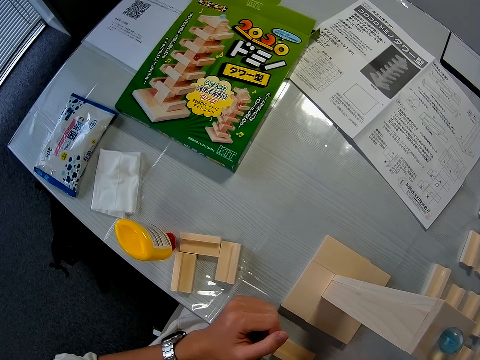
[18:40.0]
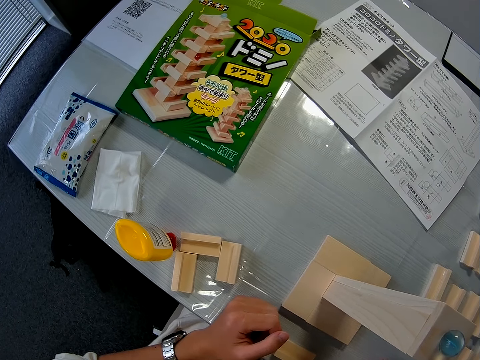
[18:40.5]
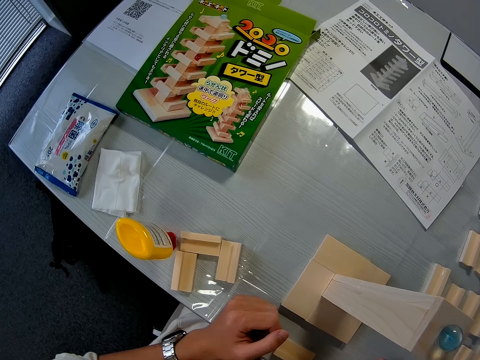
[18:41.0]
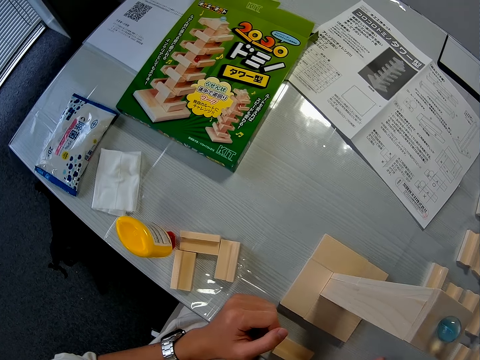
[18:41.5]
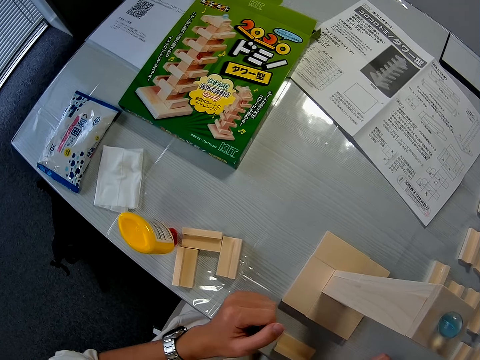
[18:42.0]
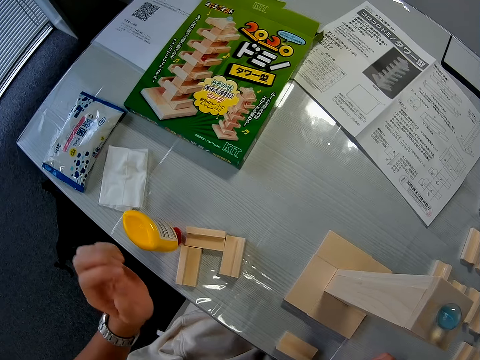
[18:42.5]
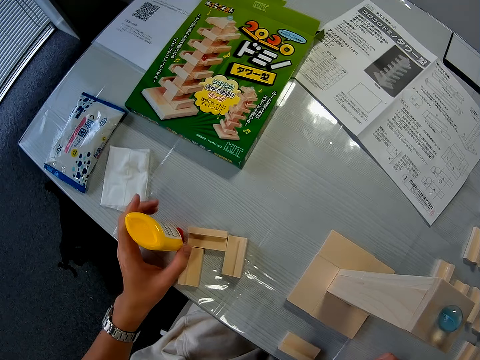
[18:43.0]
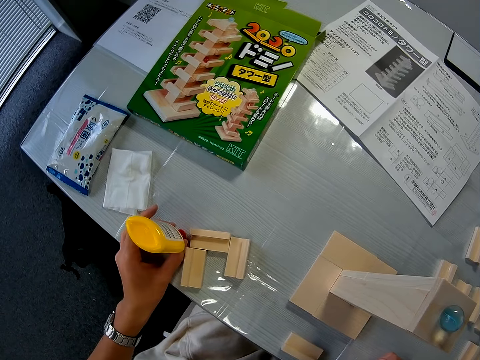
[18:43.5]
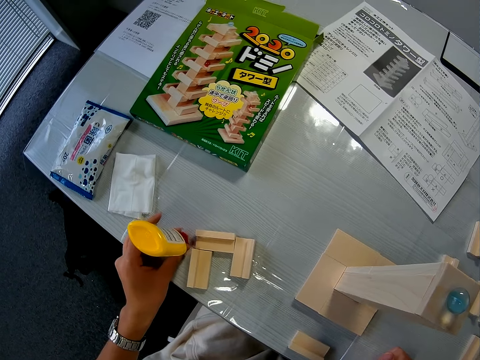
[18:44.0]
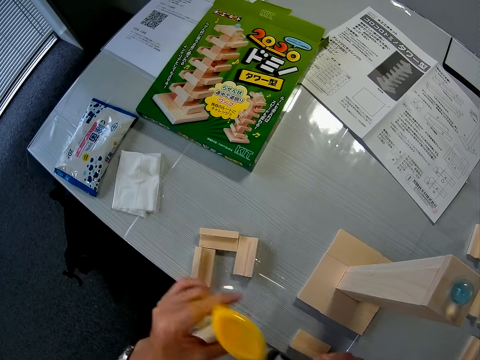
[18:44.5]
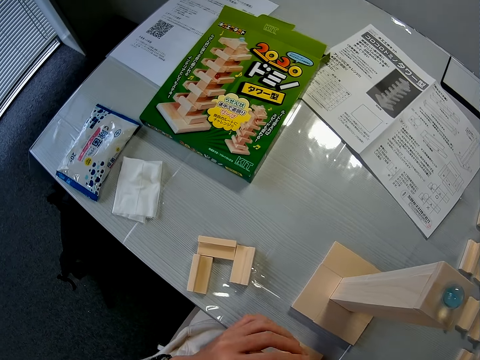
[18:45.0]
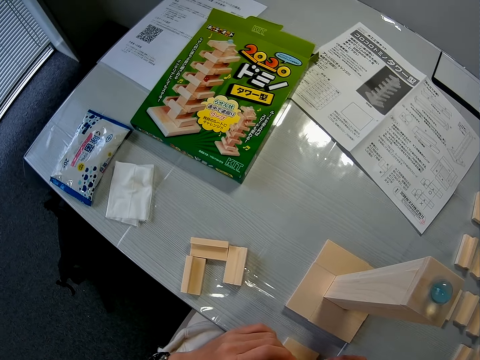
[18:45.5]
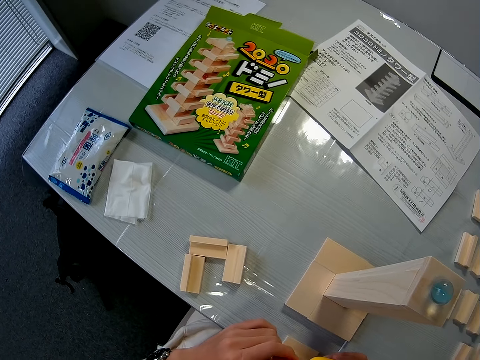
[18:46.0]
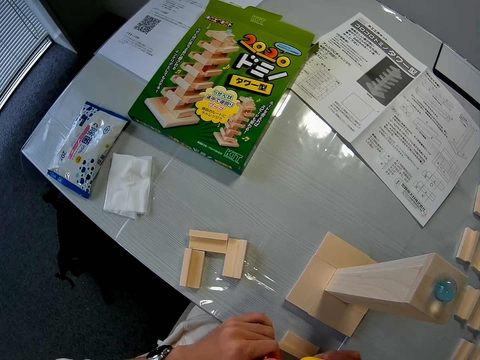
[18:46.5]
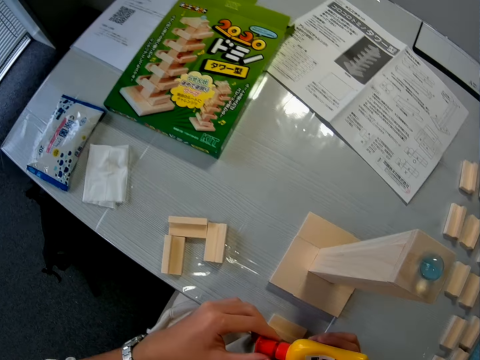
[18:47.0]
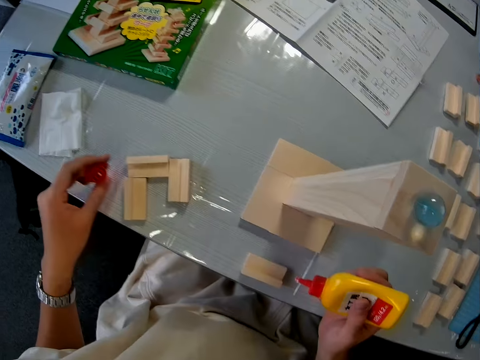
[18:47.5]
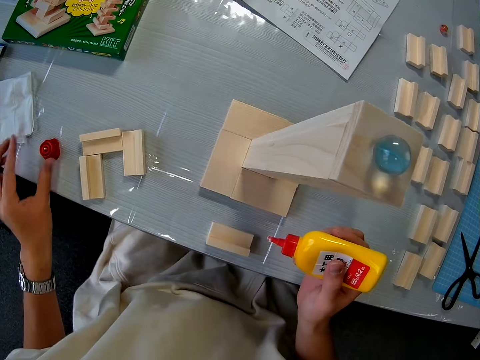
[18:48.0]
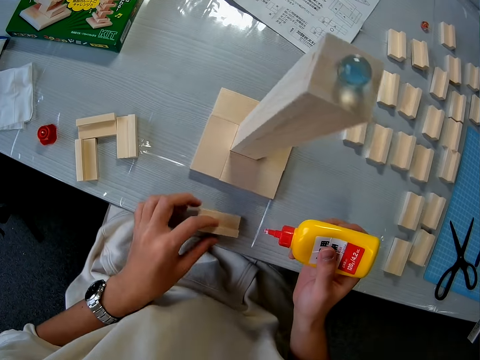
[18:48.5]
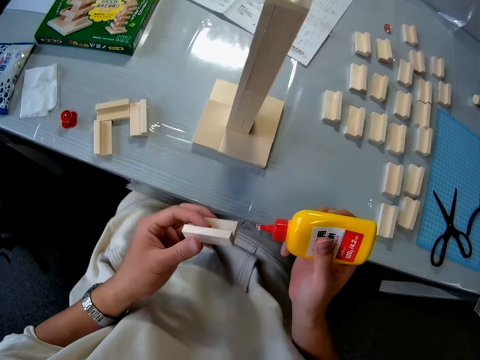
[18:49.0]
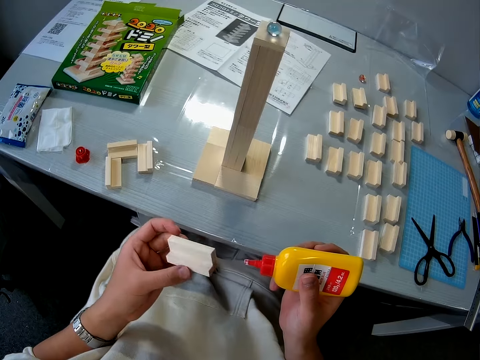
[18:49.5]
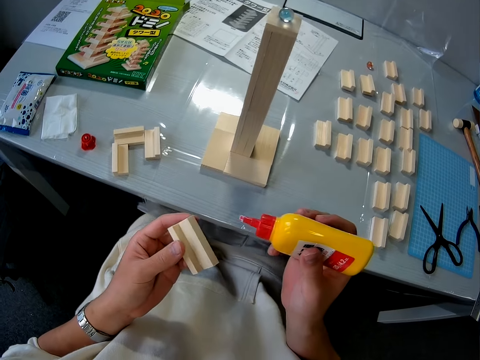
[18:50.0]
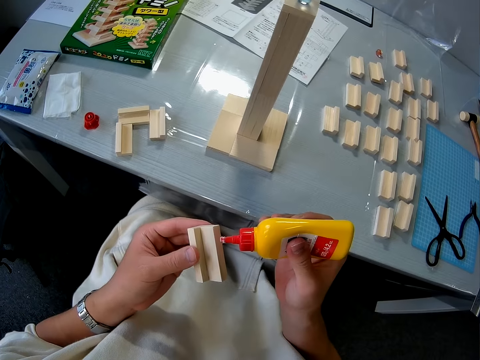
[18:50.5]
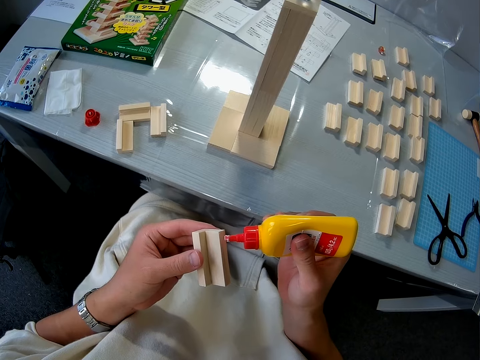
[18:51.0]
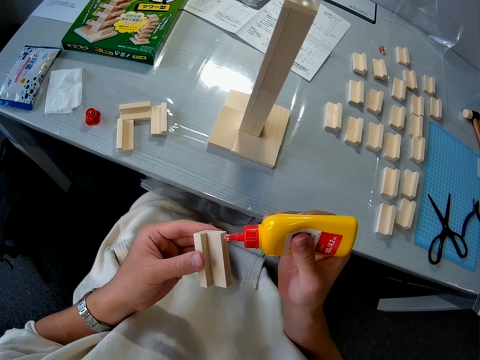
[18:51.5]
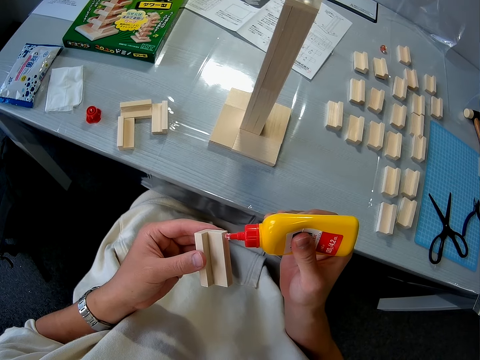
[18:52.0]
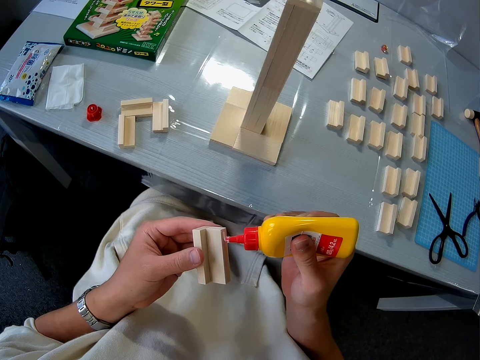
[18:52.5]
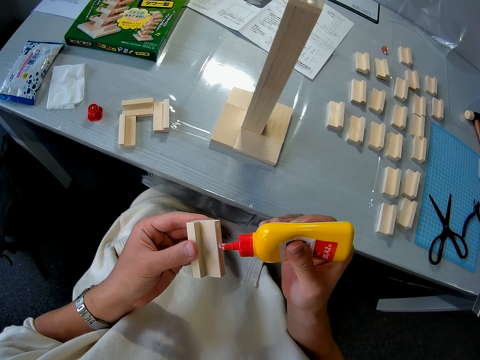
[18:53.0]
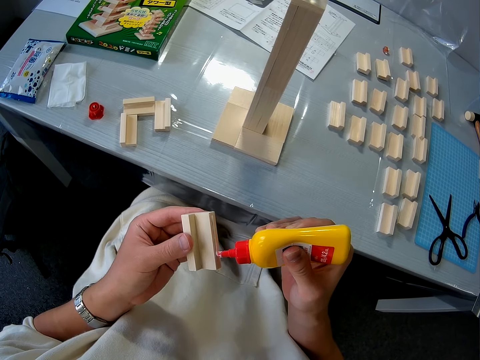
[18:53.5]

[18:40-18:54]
The camera wearer picks up a glue bottle with his left hand from the table. He opens the glue bottle. He puts the lid of the glue on the table. He picks up the small wood or wooden block with his left hand from the table. He applies the glue on his right hand to the small wood on his left hand.

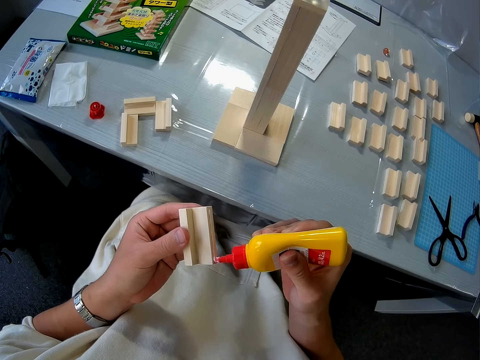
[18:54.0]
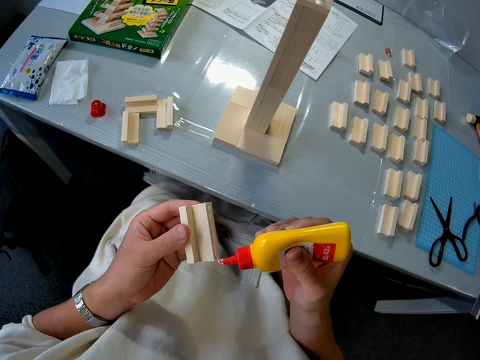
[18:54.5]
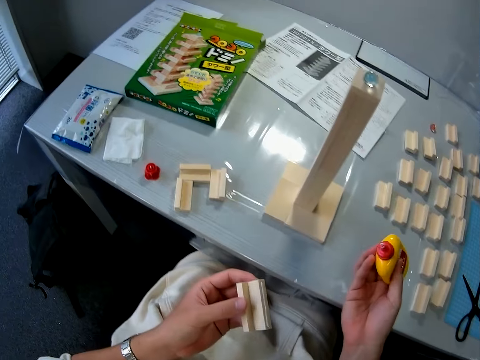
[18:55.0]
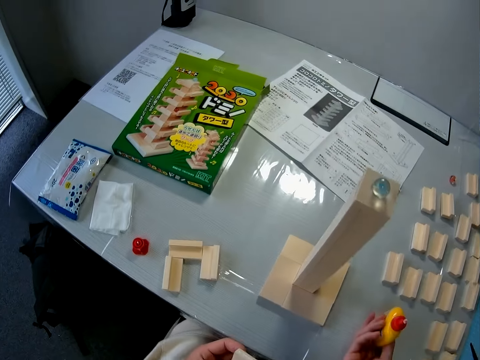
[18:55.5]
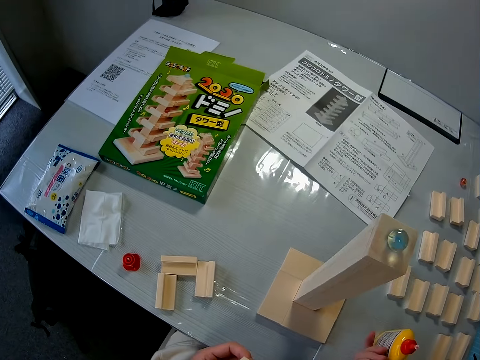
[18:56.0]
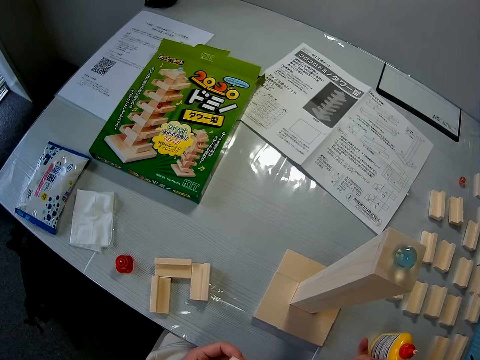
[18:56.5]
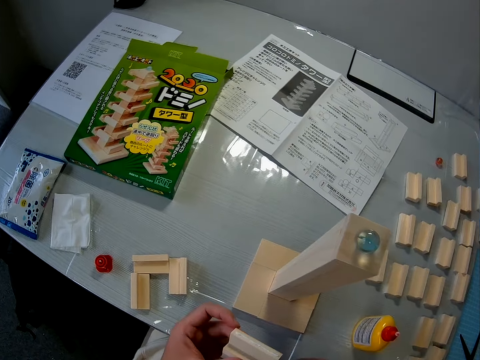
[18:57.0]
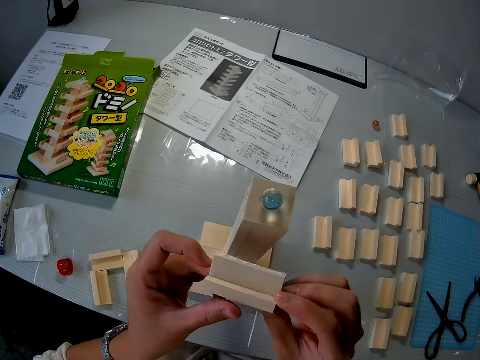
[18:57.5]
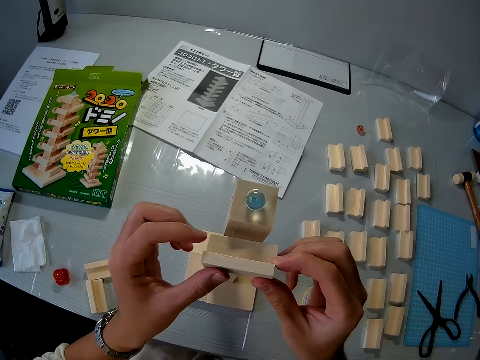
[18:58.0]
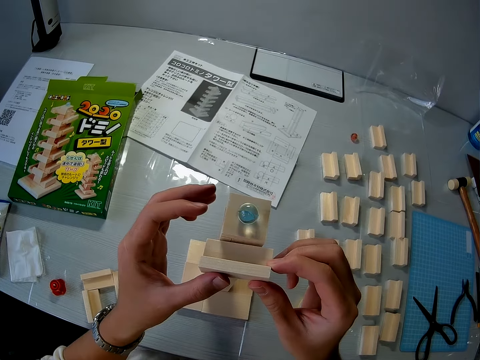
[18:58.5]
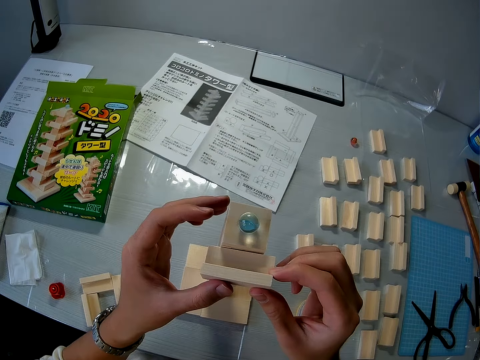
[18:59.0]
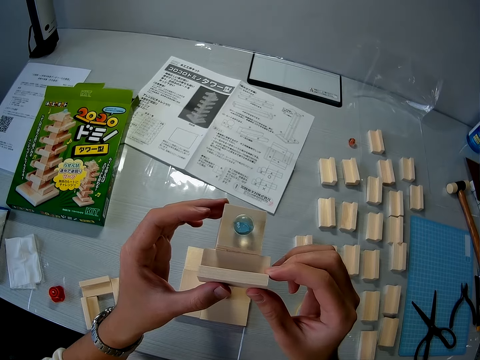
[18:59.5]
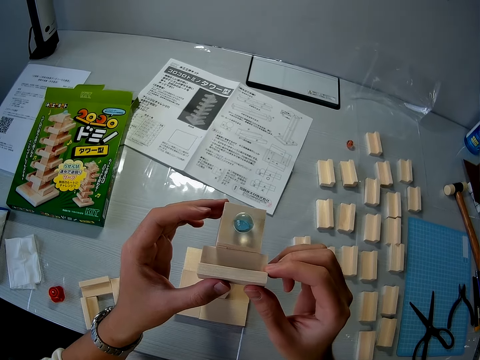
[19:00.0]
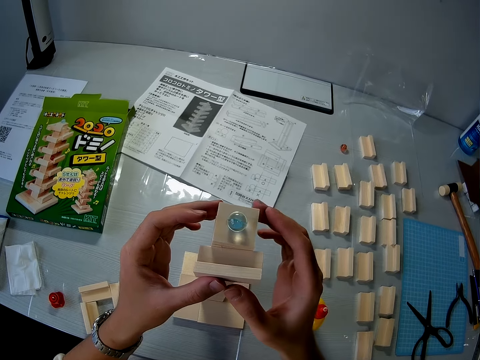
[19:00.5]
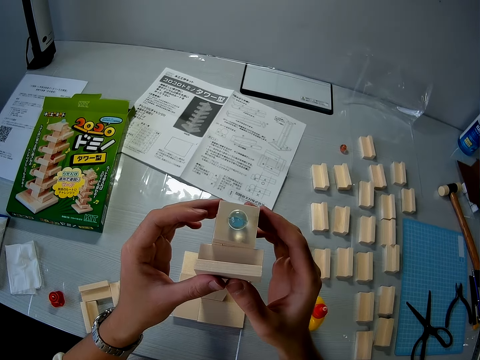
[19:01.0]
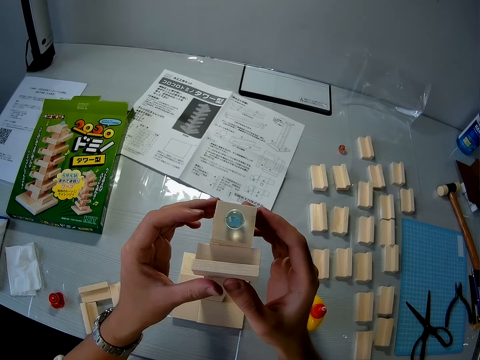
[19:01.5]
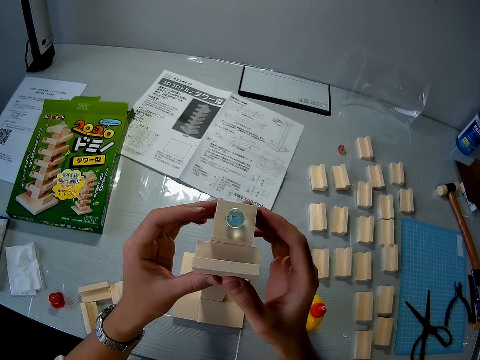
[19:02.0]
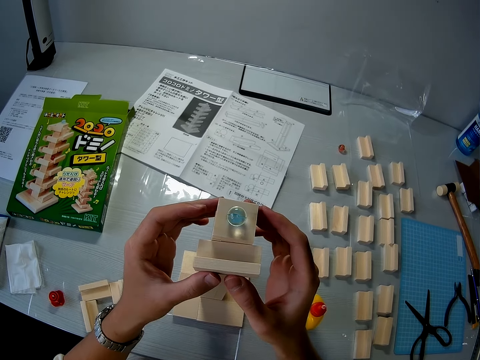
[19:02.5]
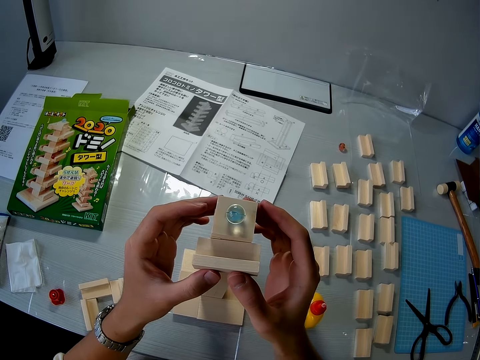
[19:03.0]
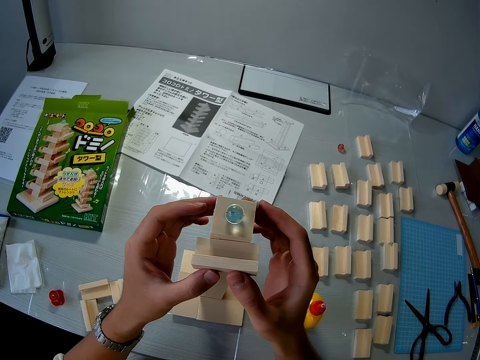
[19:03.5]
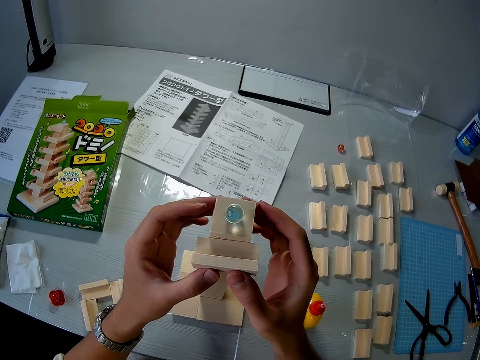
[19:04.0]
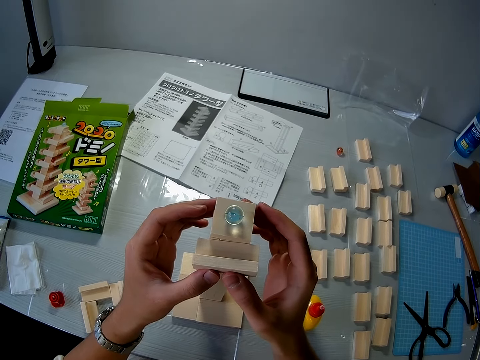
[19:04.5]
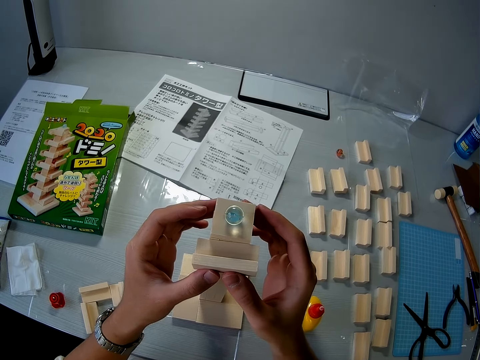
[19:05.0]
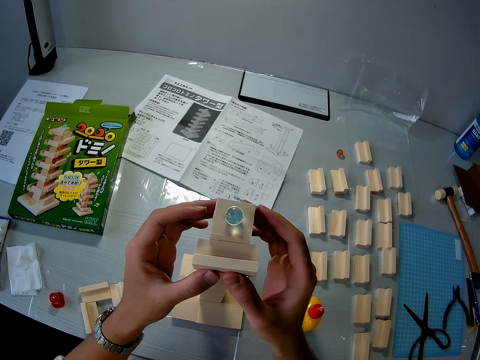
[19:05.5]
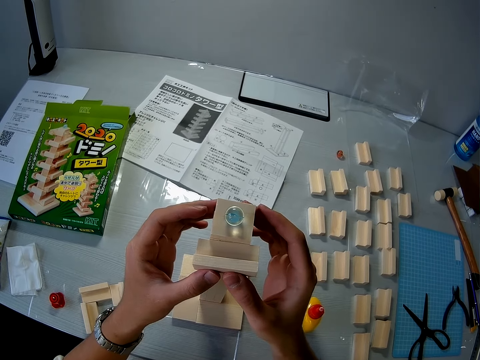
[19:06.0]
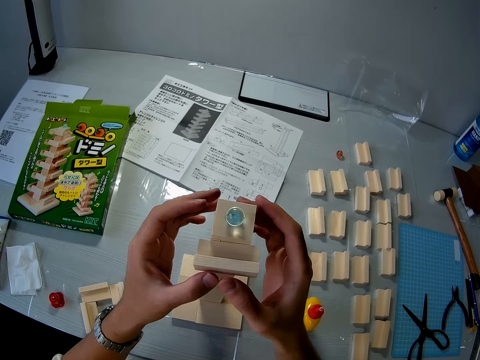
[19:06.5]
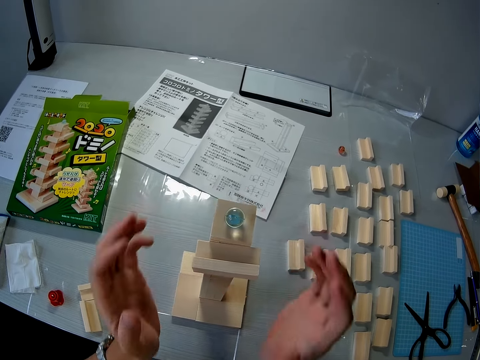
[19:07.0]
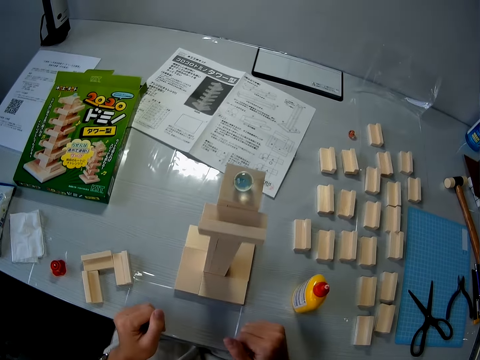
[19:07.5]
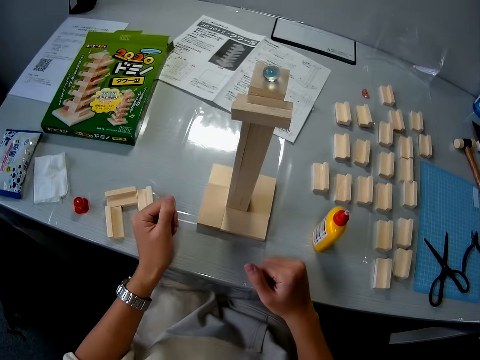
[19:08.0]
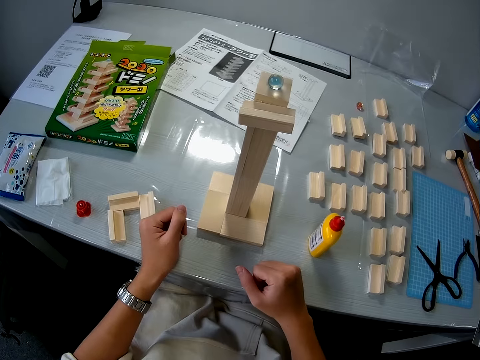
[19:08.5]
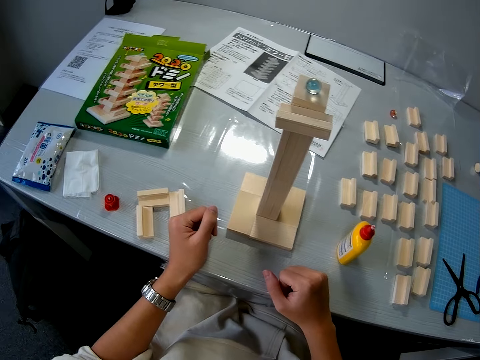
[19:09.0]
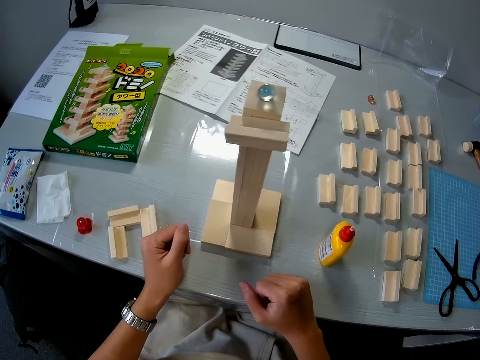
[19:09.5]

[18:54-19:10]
The camera wearer puts the glue bottle on the table. He holds the small wood with both hands. He glues the small wood to the tall wood or Jenga stand on the table. He puts his hands on the table.
